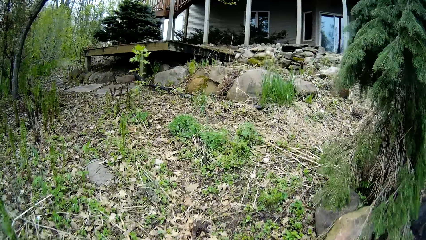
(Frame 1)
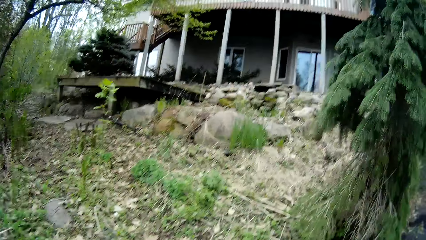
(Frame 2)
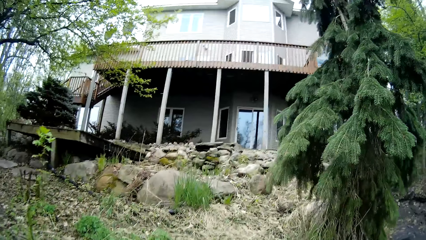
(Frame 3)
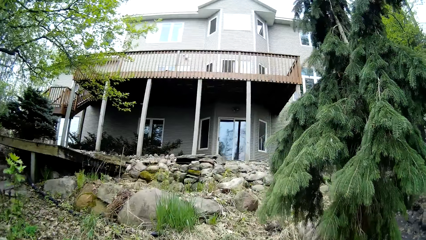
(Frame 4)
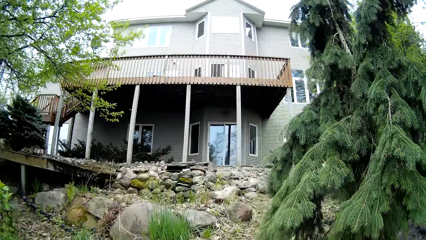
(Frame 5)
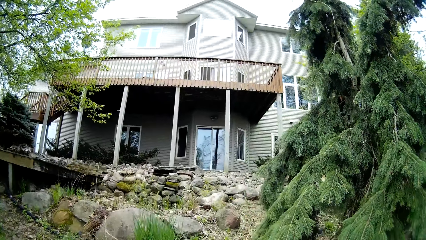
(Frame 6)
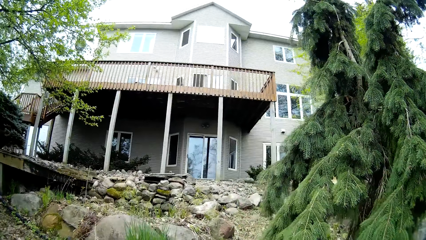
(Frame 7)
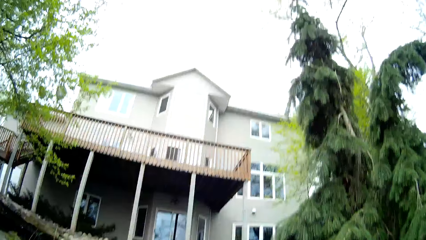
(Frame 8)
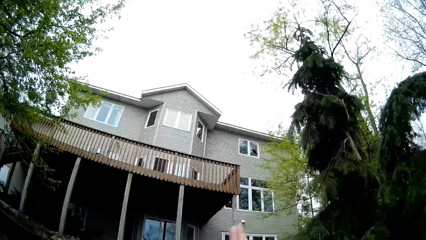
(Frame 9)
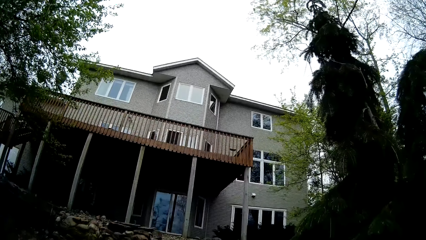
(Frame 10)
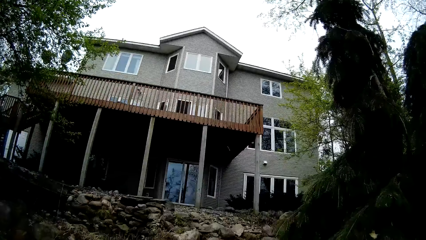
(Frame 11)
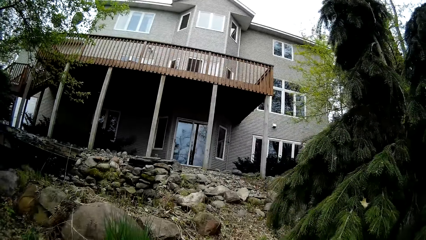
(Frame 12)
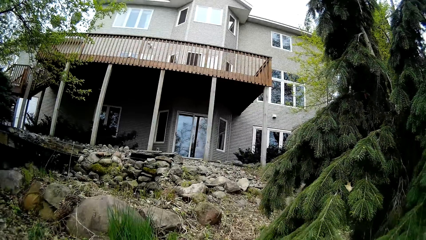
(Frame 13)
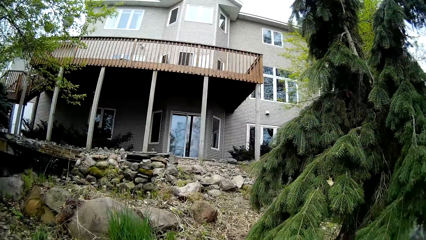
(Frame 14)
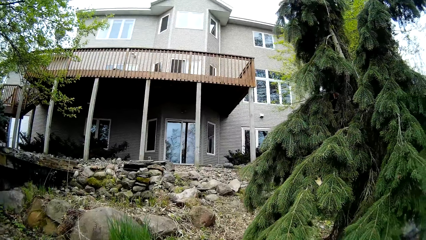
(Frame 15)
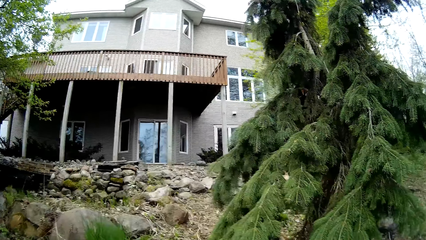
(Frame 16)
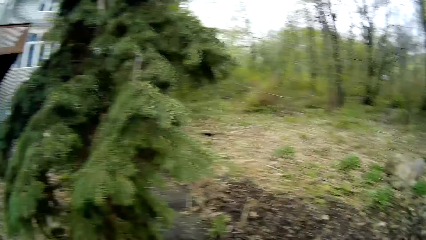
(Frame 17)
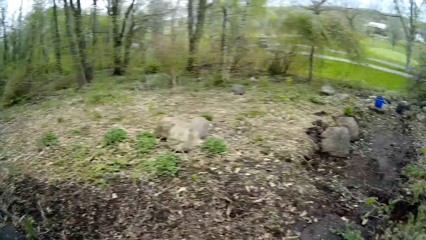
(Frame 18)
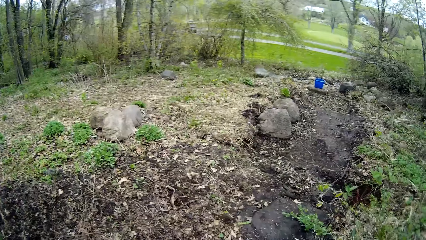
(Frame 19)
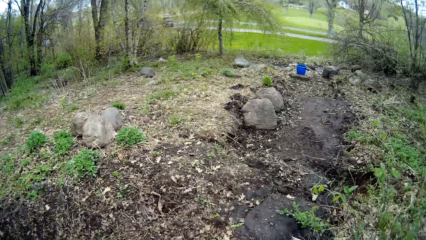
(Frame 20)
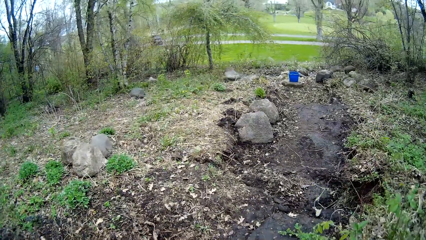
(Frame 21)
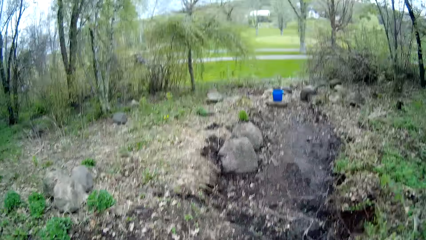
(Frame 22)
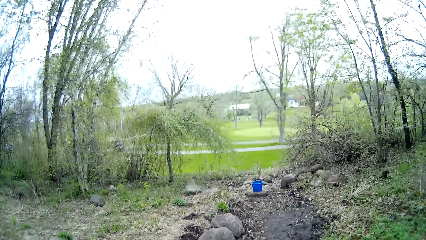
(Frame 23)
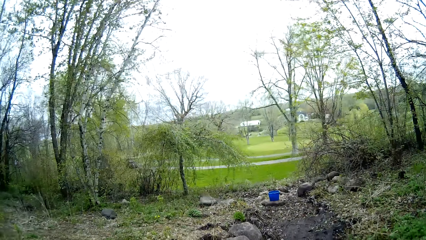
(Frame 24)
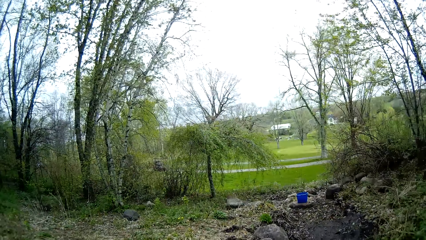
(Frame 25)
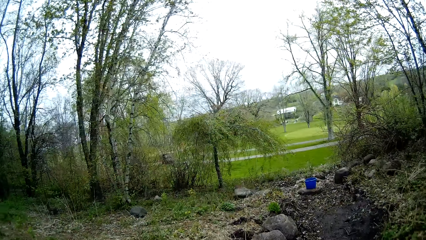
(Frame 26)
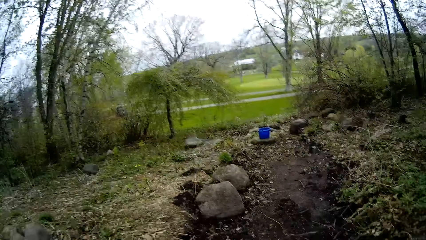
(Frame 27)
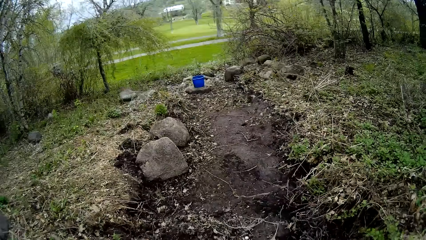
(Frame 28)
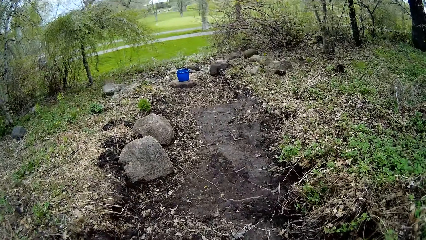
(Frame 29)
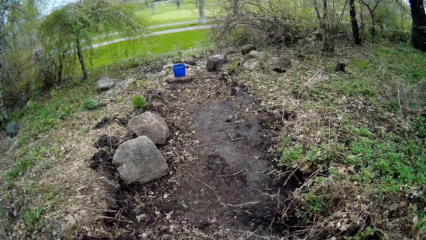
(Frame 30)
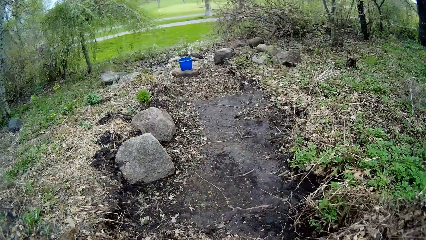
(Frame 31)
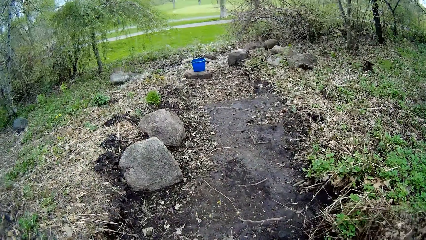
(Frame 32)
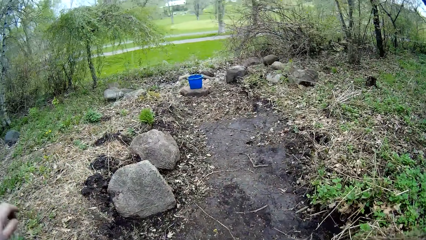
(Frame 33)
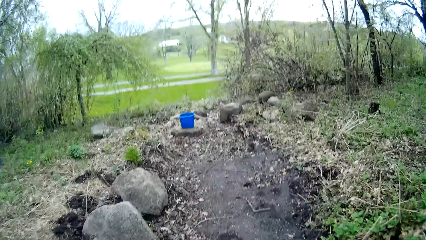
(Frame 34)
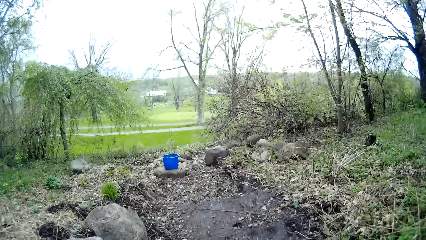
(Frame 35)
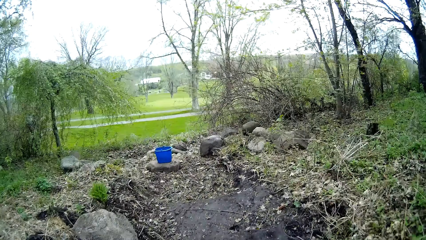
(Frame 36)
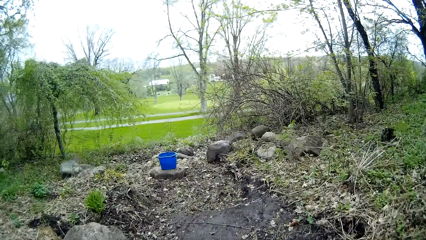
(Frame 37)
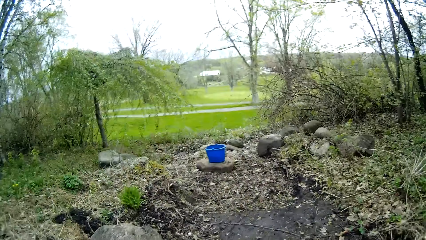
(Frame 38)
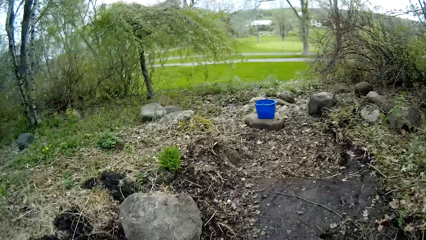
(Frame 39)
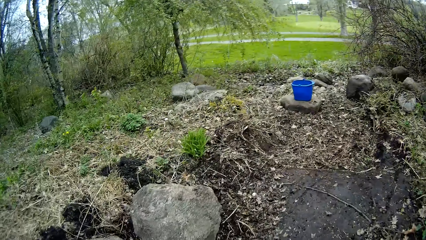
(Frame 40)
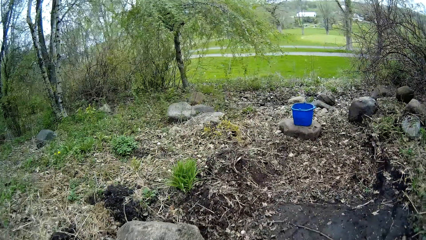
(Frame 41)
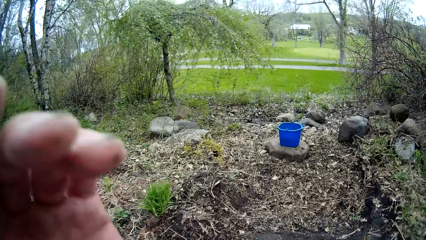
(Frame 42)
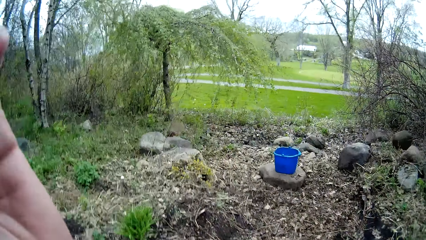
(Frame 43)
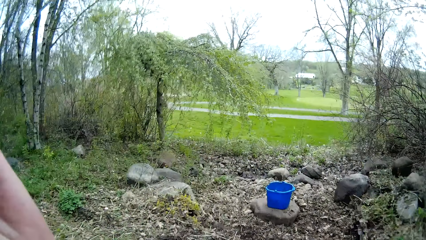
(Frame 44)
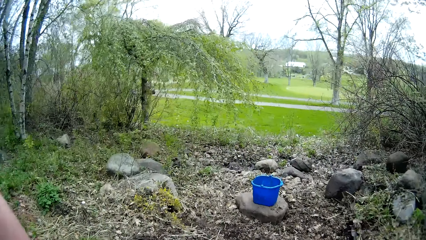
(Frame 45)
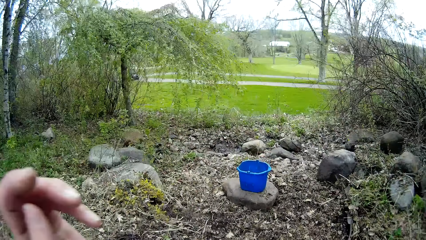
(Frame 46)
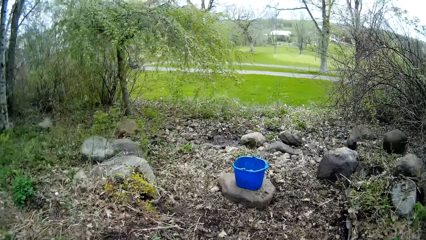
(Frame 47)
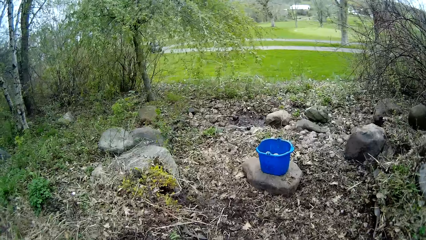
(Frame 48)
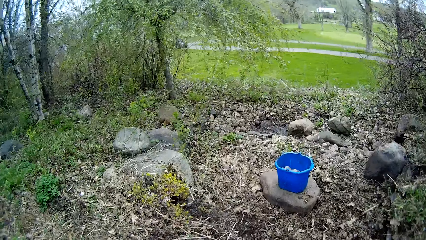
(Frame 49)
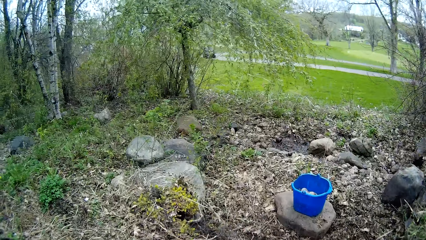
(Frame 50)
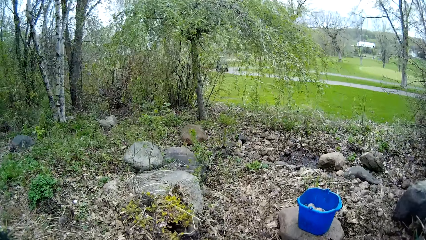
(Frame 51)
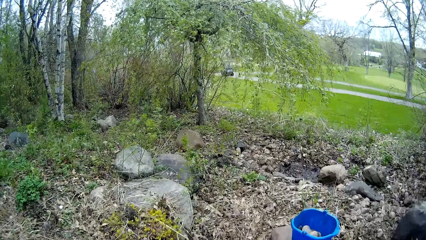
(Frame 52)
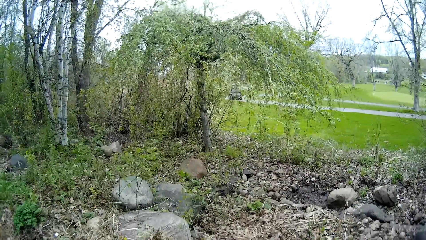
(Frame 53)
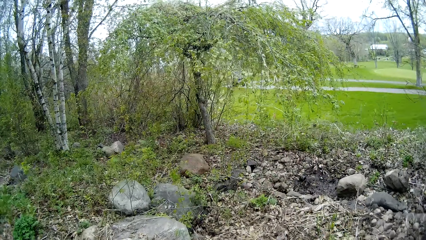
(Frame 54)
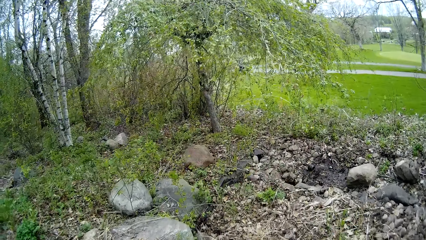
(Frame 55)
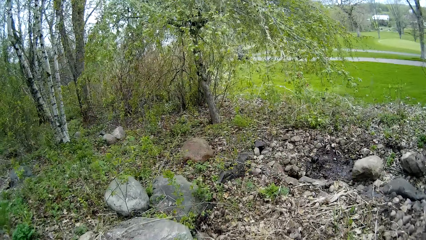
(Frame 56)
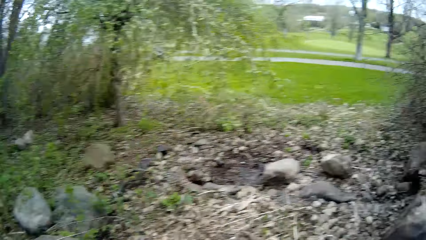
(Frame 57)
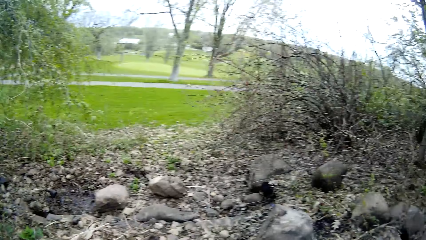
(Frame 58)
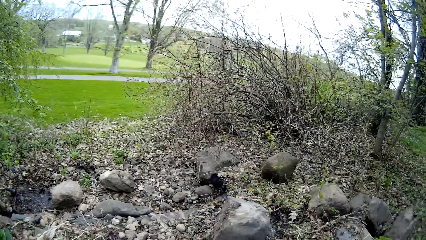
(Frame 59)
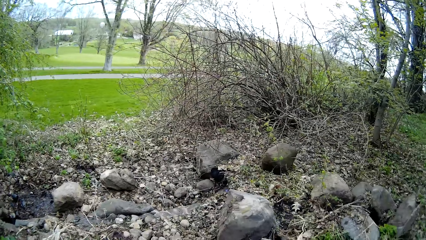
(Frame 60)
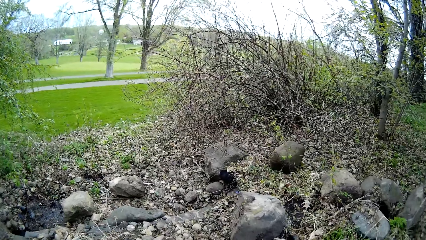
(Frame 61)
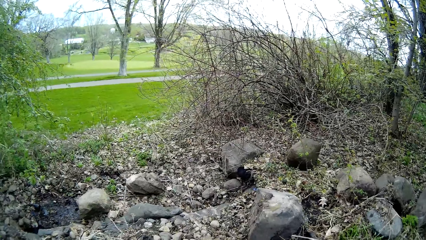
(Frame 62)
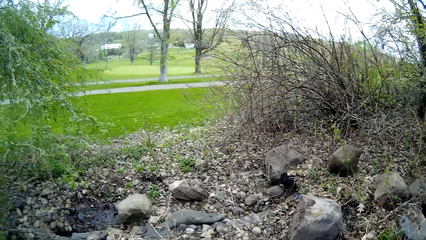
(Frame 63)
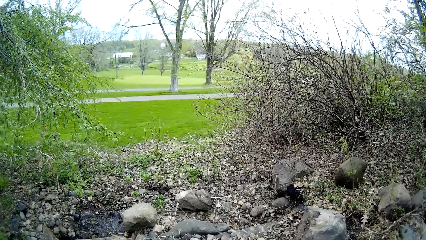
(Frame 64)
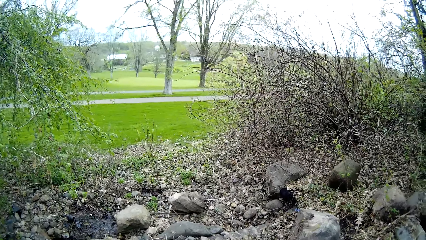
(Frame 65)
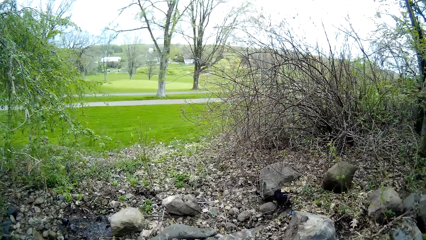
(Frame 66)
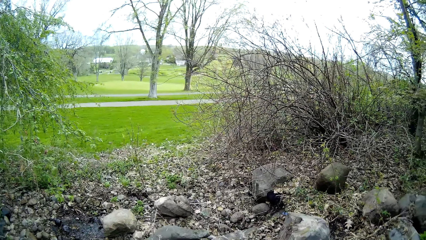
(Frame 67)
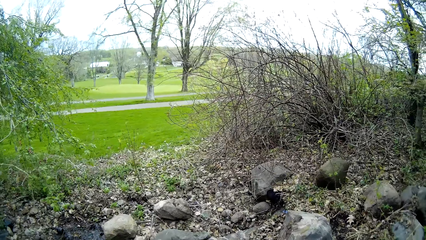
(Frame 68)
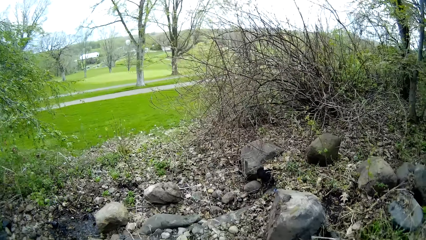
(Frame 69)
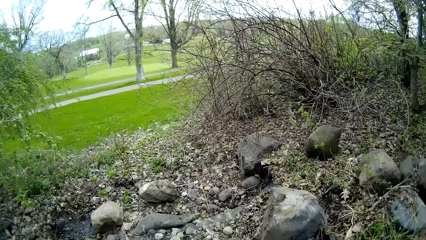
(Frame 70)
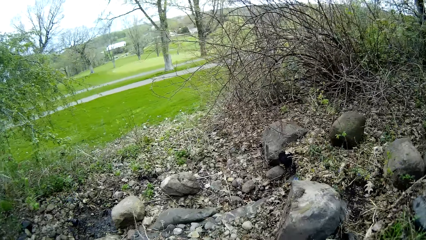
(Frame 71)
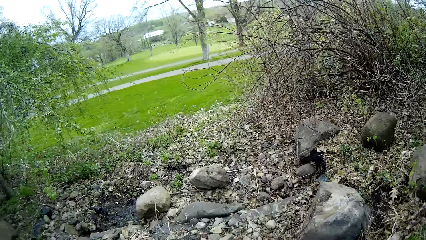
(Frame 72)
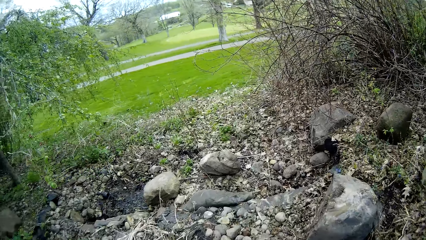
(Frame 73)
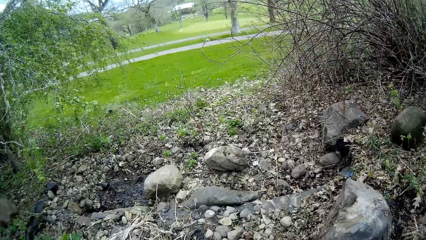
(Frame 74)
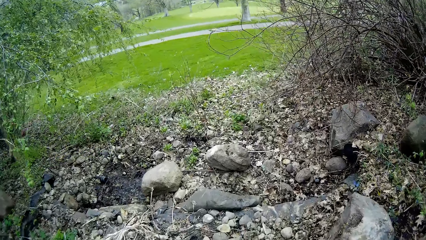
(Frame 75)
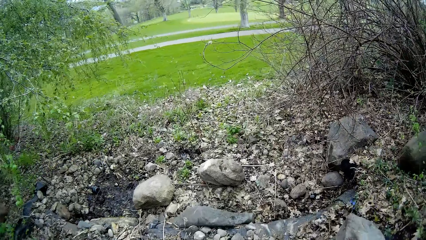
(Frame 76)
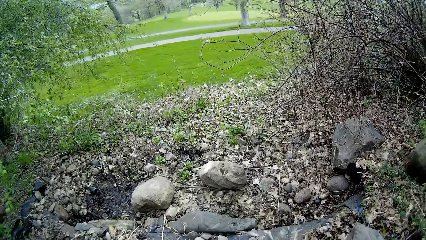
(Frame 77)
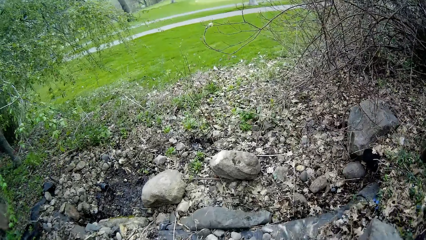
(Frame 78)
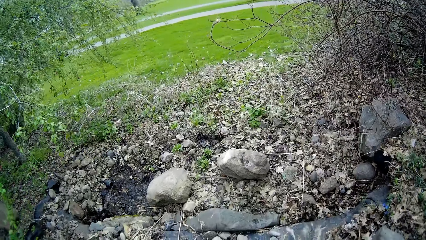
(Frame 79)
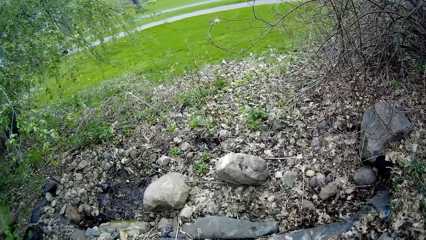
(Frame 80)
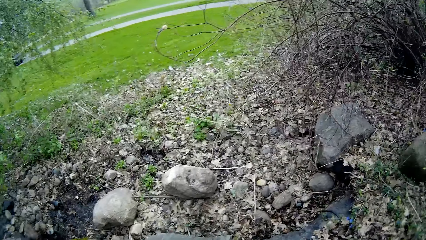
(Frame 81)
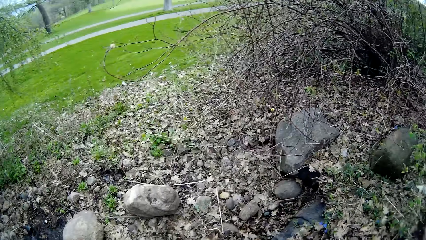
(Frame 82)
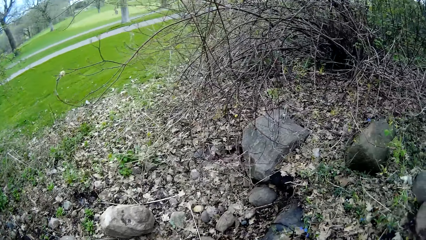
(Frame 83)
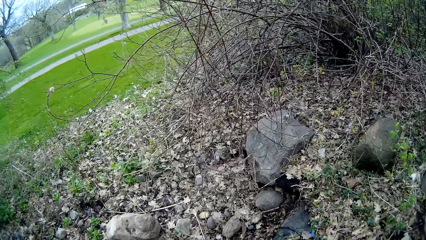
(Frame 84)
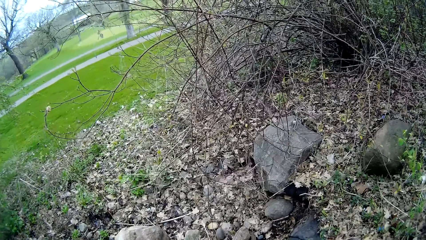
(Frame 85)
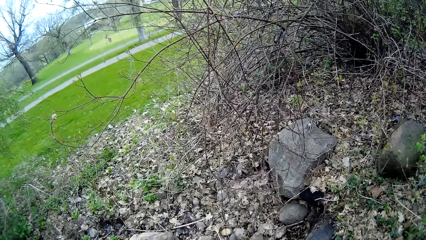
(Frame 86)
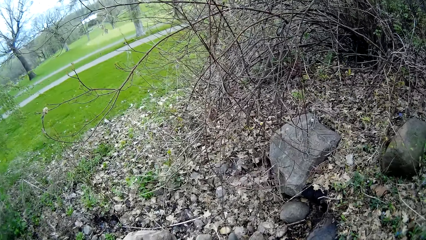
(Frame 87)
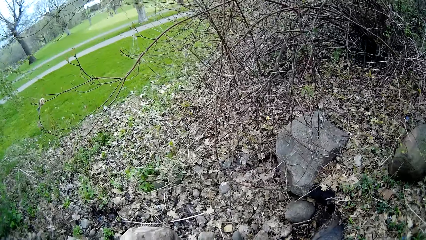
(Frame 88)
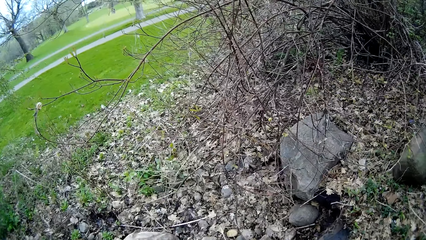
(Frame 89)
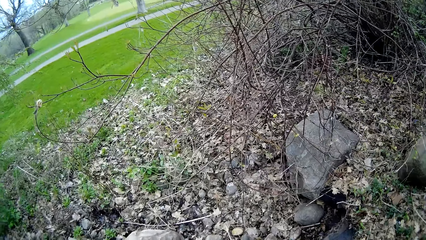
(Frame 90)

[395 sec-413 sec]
The camera wearer walks to the end of a pathway from the shrub. They adjust the camera on the head.
